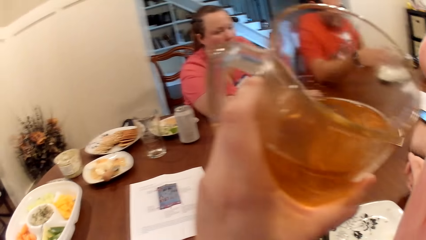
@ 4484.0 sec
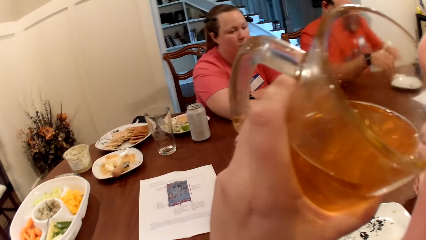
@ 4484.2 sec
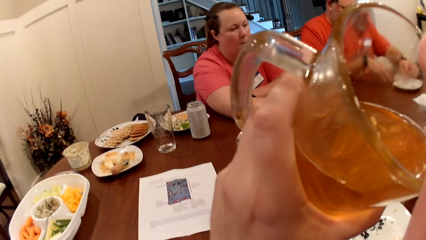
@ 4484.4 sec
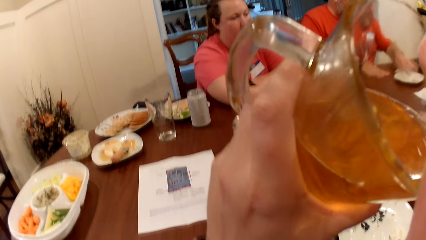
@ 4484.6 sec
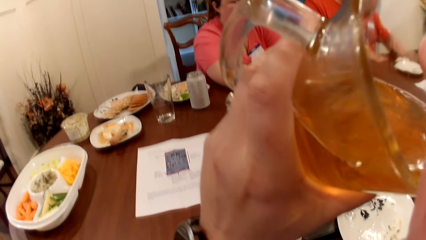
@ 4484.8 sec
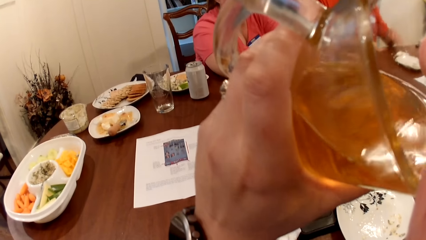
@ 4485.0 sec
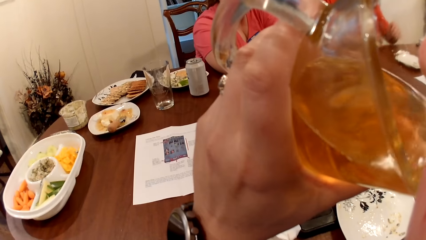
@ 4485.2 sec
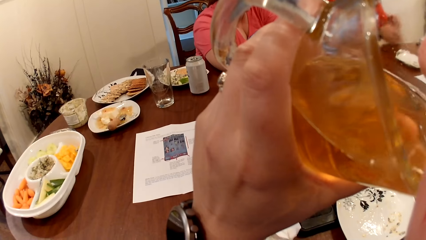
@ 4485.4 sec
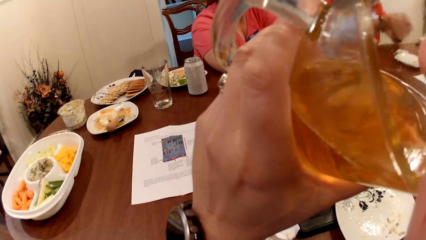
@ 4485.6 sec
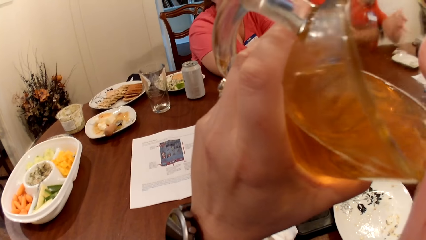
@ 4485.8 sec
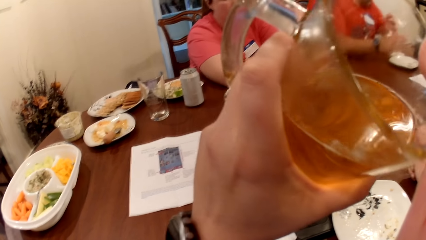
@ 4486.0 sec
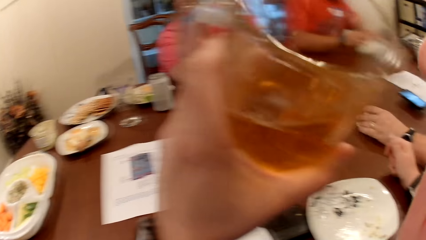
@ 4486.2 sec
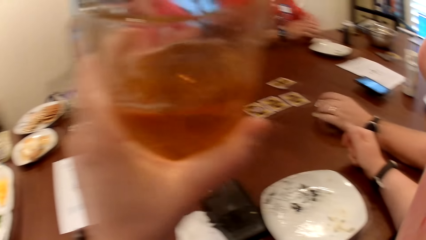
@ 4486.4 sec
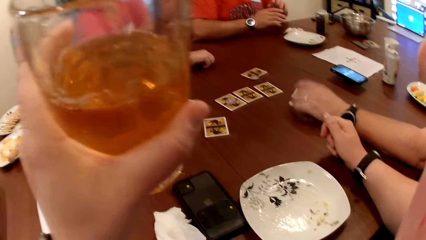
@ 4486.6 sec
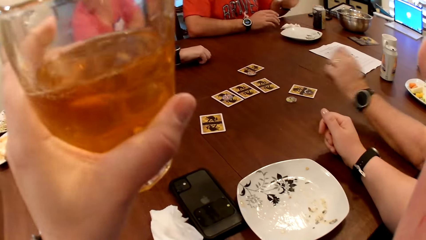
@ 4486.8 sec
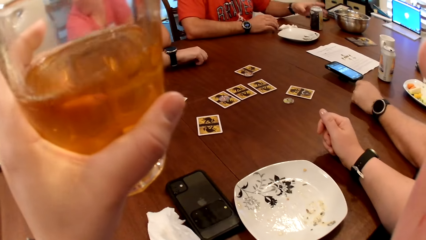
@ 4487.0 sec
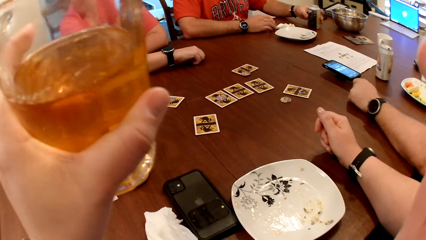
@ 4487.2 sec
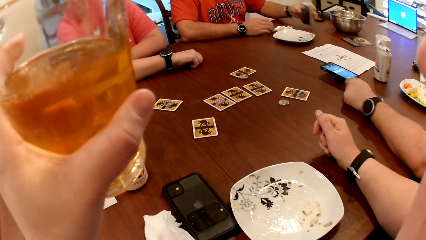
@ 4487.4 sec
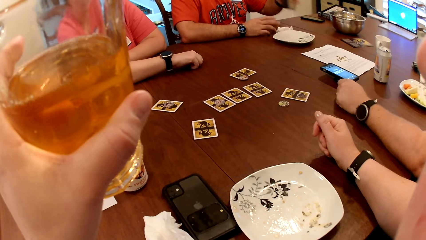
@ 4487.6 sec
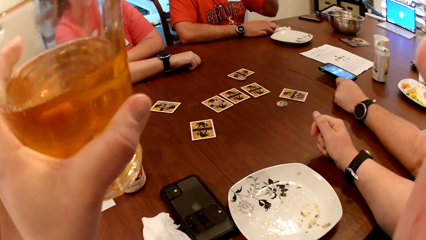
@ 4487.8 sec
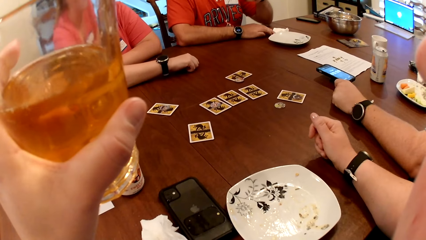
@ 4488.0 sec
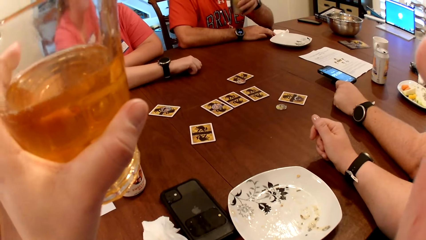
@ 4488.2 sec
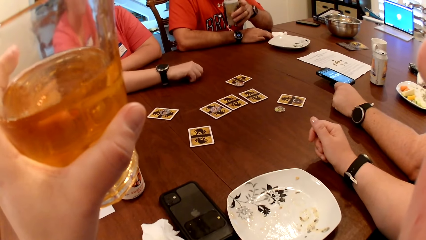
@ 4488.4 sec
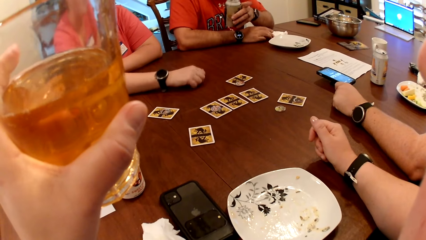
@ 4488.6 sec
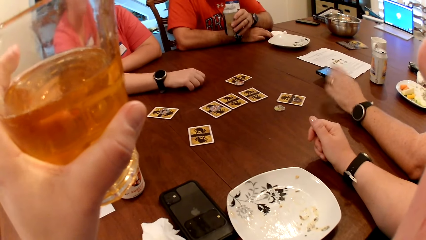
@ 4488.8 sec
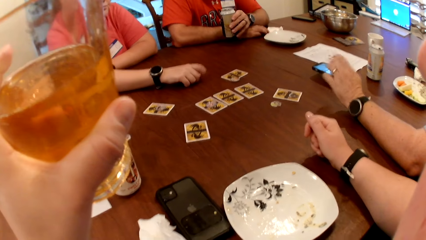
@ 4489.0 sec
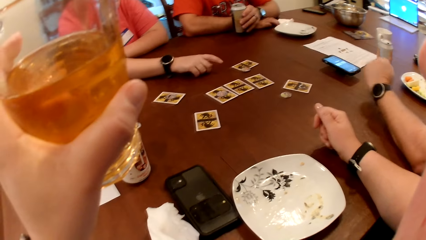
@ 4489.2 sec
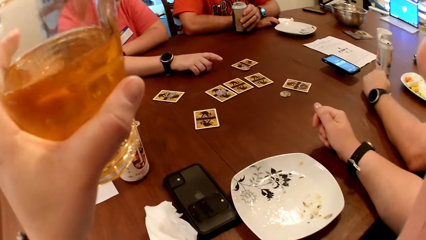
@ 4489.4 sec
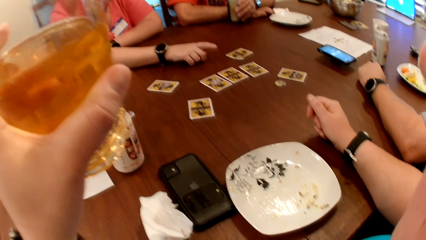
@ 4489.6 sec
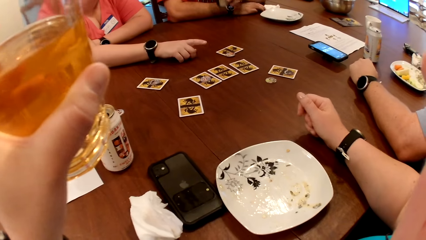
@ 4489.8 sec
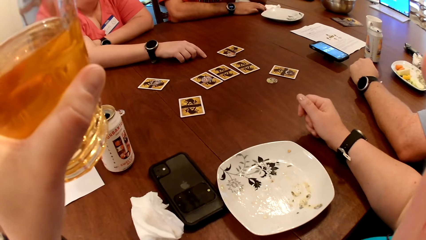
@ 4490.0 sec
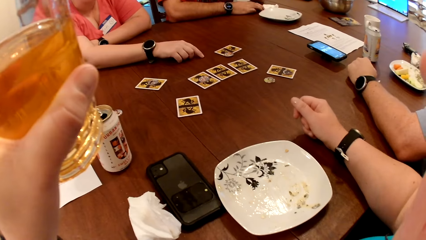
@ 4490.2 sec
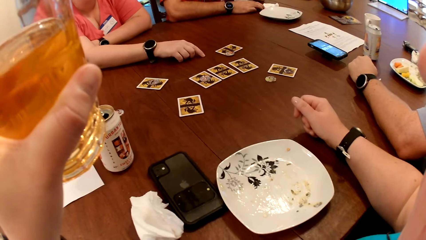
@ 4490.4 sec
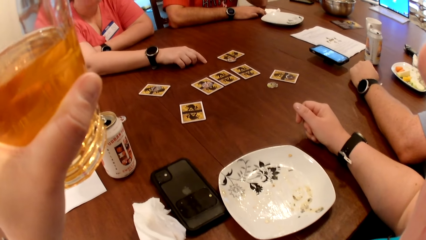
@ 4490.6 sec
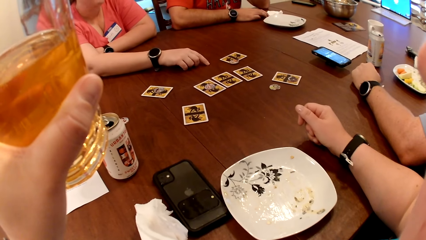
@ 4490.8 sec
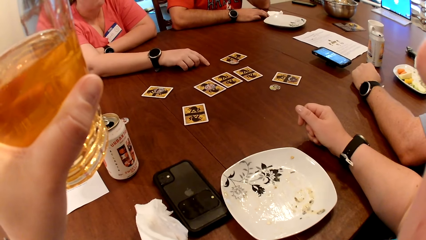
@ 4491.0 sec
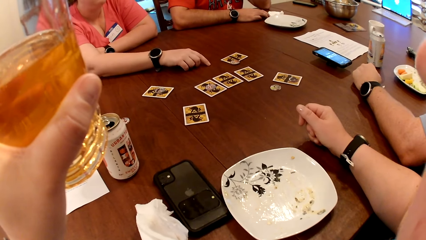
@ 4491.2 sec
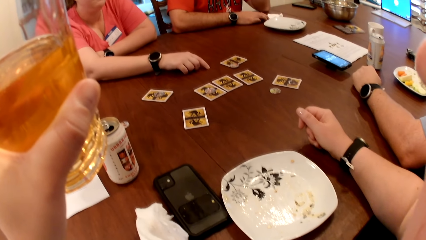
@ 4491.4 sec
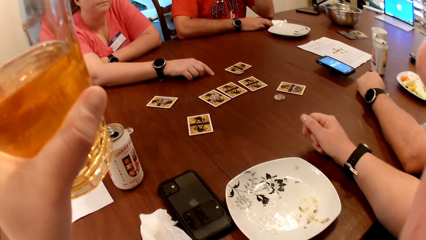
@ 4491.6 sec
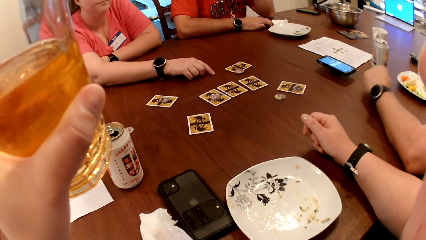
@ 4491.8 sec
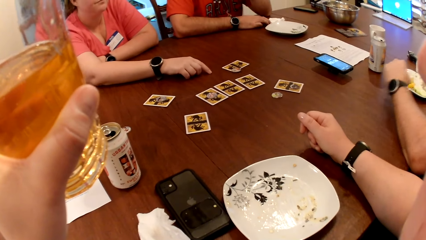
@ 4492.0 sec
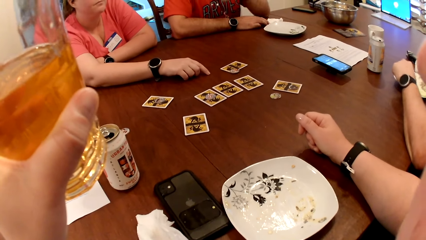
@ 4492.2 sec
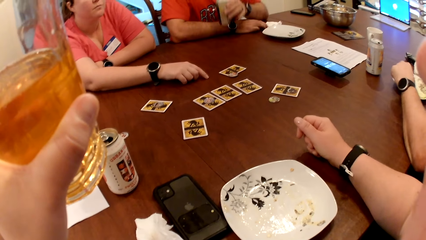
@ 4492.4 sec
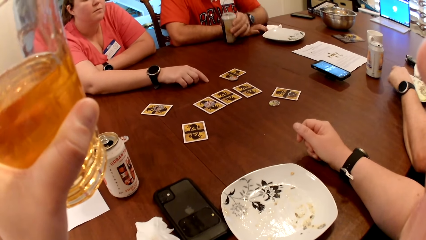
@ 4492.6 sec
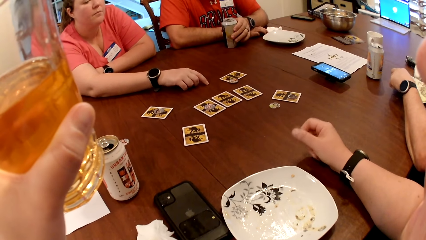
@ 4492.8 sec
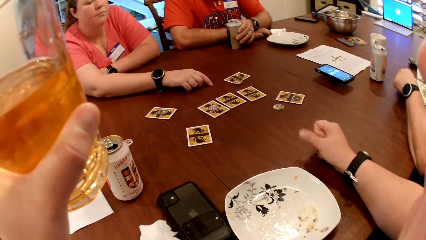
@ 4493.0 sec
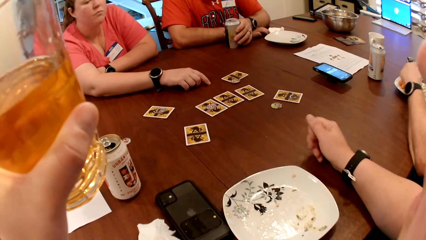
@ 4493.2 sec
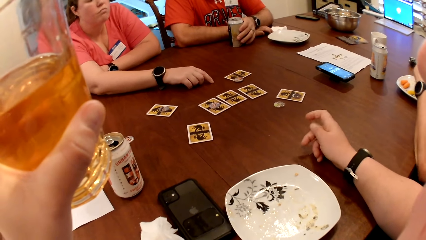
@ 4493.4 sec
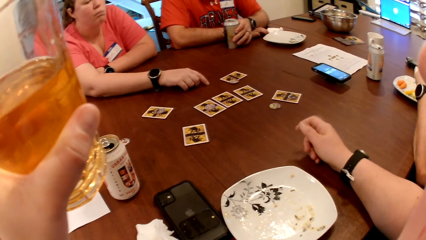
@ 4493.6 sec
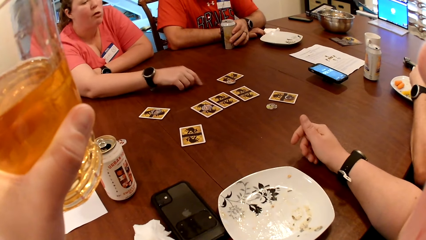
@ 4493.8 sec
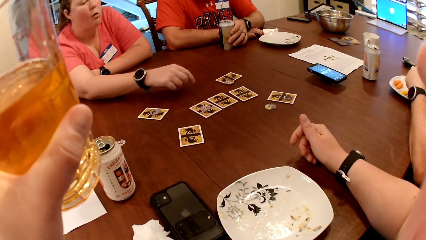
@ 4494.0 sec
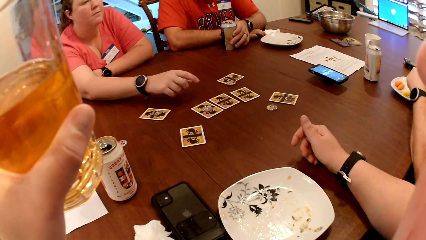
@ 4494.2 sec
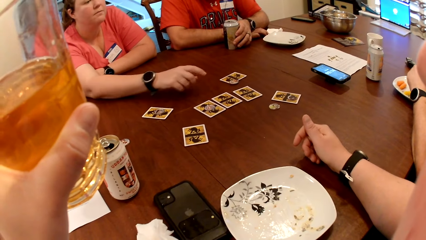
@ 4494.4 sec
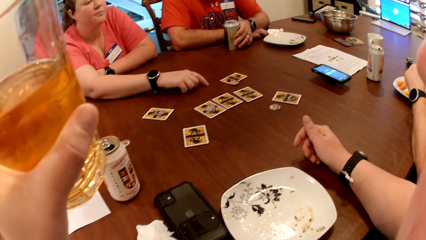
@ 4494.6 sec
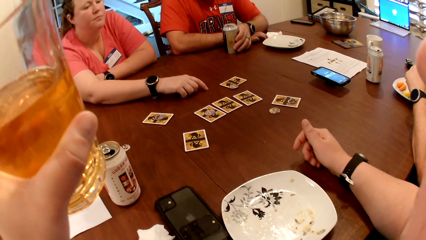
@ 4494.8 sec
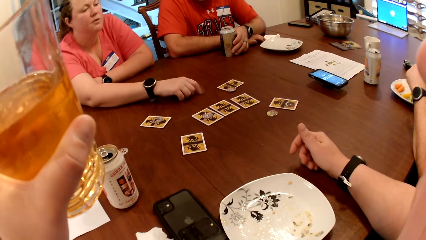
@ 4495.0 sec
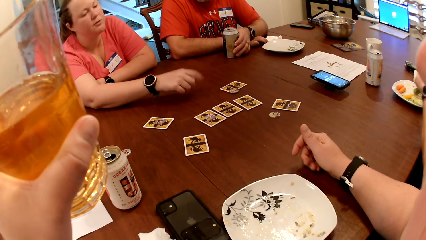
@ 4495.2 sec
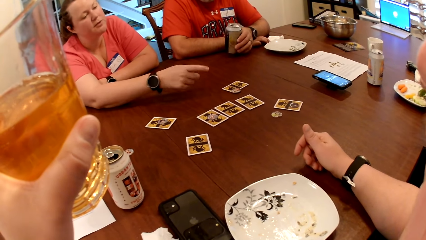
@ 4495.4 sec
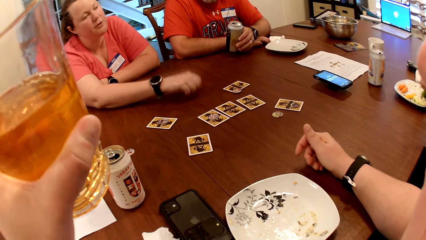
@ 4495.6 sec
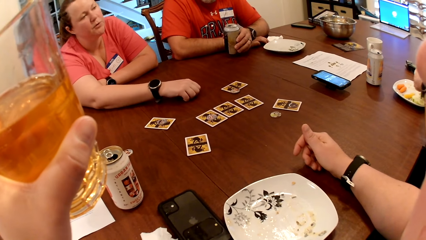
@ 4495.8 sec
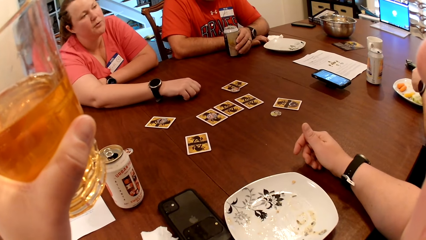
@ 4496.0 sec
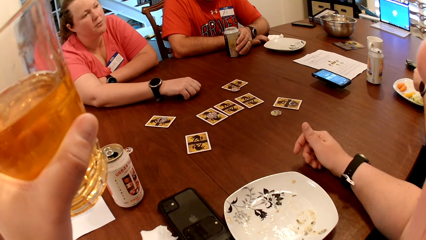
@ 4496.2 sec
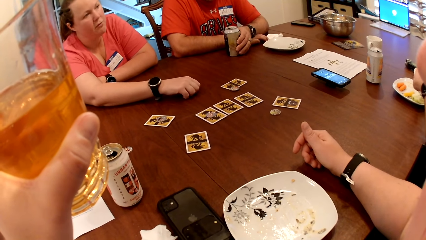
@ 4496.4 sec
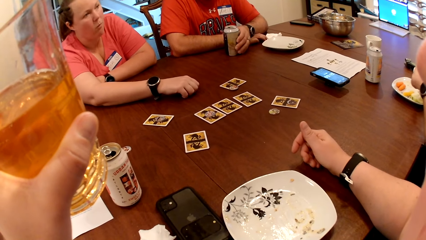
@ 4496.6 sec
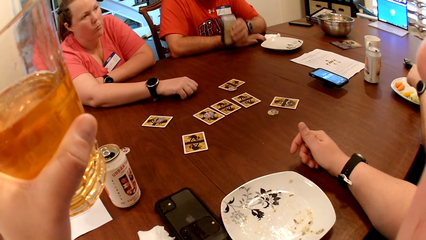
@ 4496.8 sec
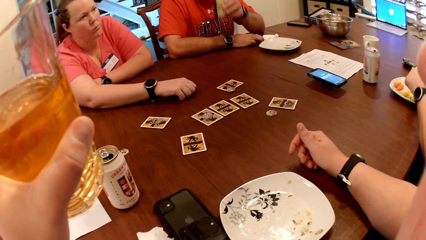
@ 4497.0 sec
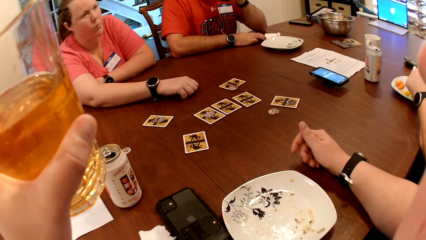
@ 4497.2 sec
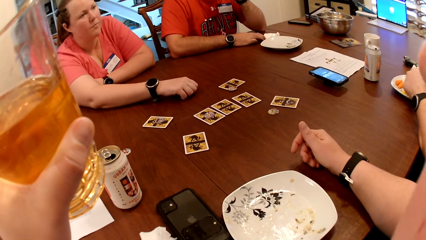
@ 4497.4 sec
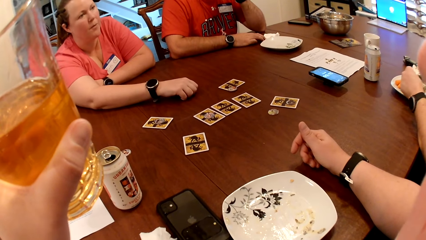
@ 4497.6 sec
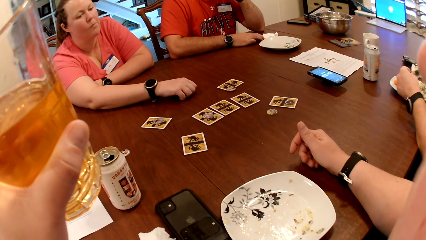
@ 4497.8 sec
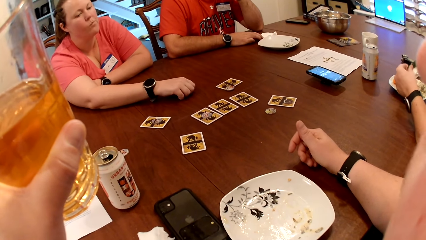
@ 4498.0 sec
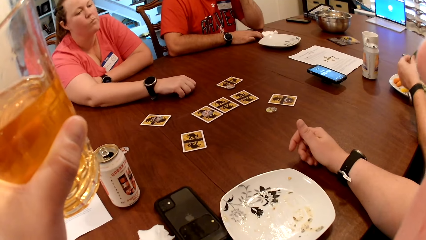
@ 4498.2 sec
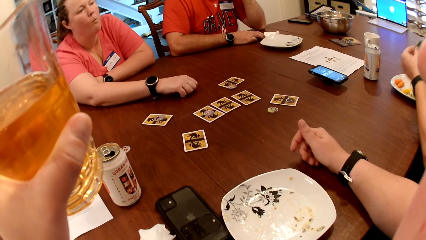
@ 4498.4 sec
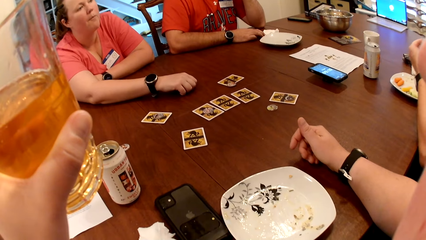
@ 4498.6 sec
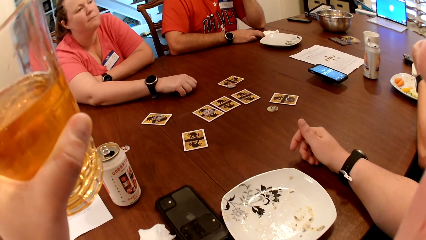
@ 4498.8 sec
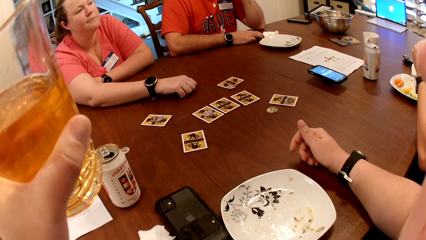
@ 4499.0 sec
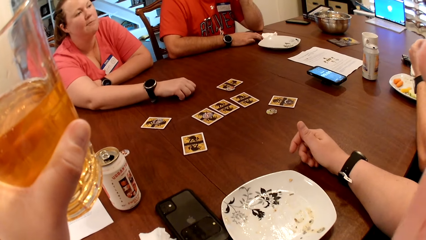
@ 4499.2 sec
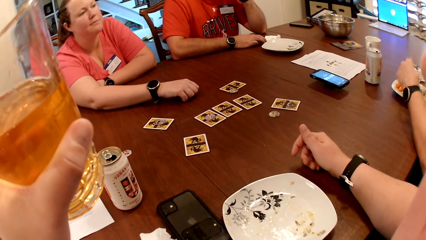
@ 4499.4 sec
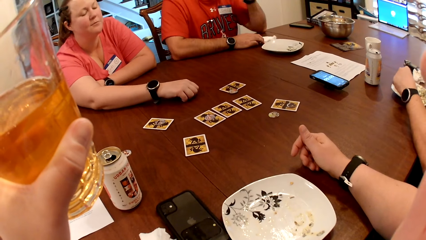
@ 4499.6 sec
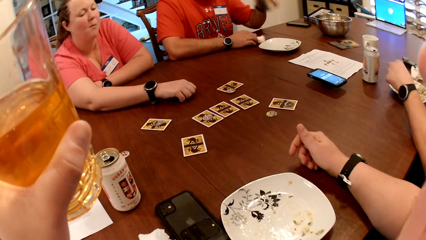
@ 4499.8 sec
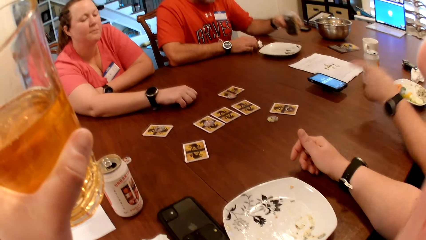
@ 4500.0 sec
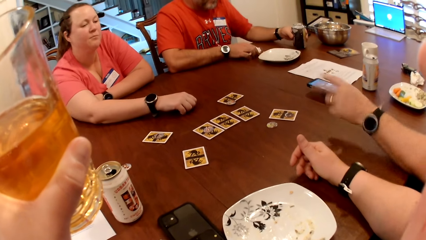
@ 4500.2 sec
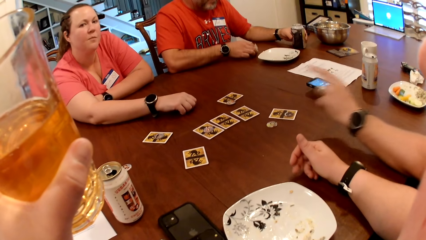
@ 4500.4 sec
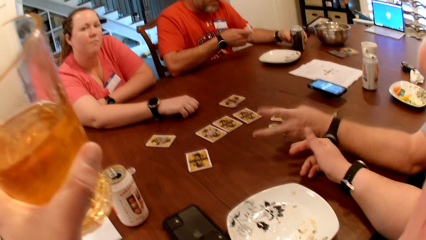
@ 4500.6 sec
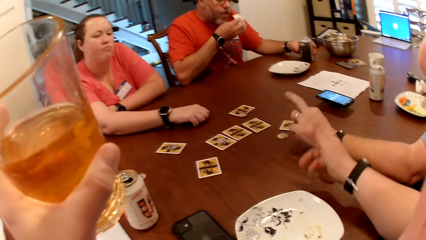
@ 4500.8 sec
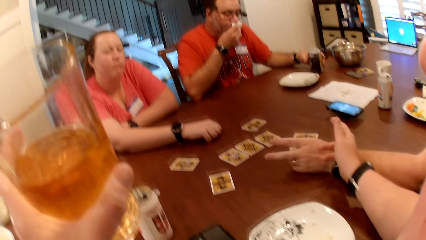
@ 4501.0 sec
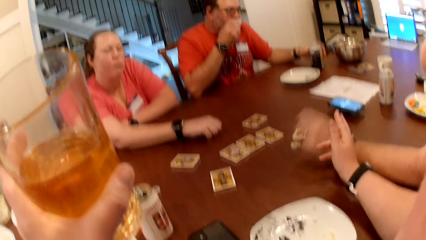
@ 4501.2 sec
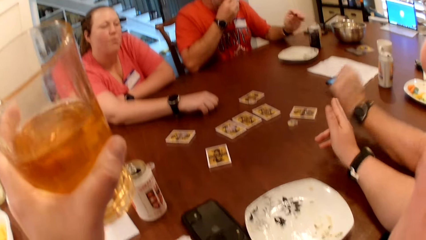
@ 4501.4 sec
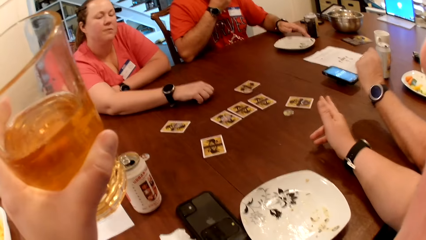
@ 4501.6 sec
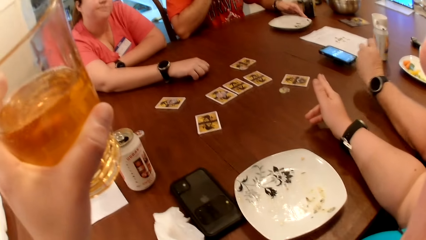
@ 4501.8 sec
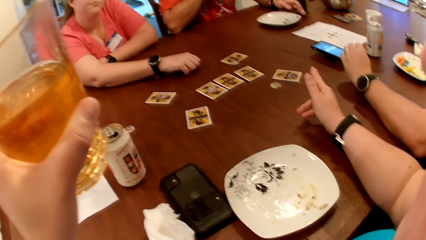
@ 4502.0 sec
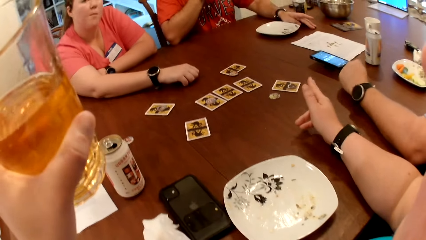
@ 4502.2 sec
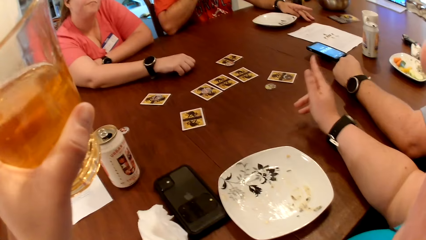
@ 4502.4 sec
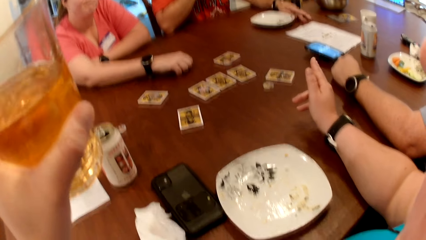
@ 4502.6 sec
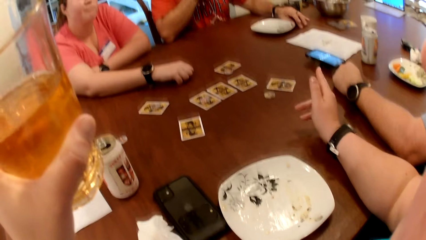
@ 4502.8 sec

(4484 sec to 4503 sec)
The camera wearer drinks from the cup in her left hand. A man moves a game chip on the table with his left hand. Another man picks a can of soda from the table with his left hand. The camera wearer stares around. The first man picks at his food on the plate with his left hand. The other man drops the can of soda on the table with his left hand. He picks the can of soda from the table with his left hand. The first man eats food. The other man picks the paper towel from the table with his right hand, drops the can of soda on the table with his left hand. The first man points fingers on the table. The other man cleans his mouth with the paper towel in his right hand. He adjusts the plate on the table with his left hand and slides the plate. He removes dirt from the table with his hand.
